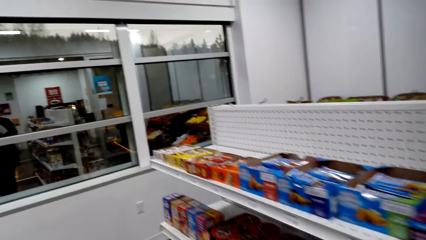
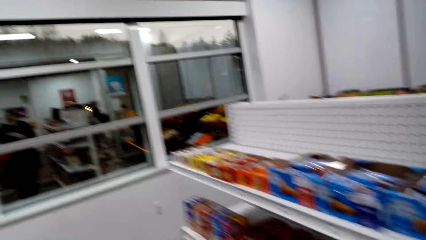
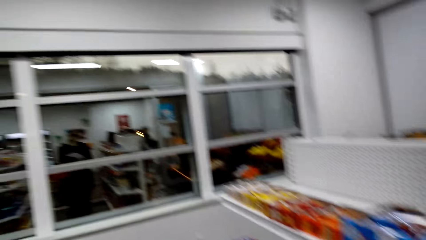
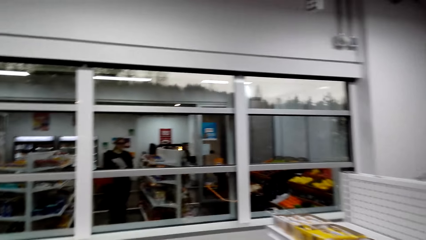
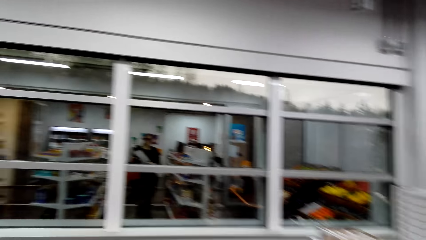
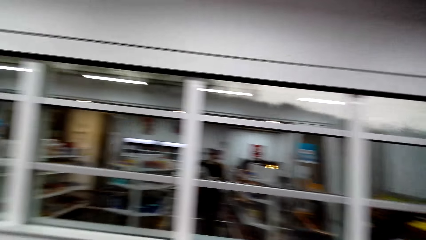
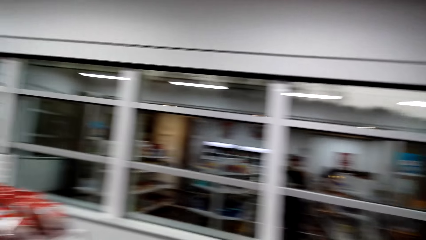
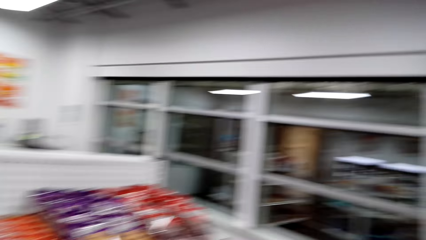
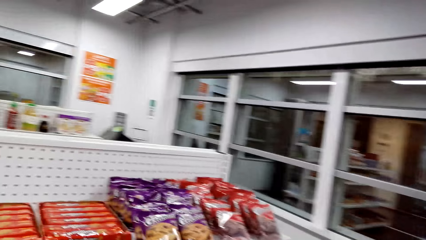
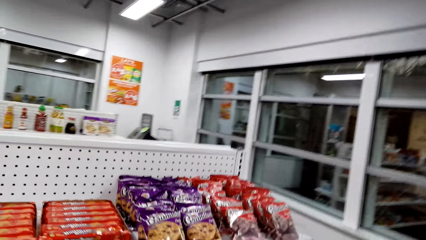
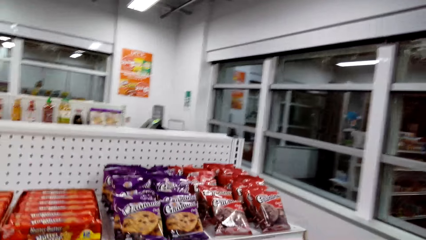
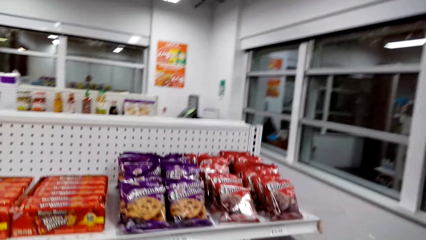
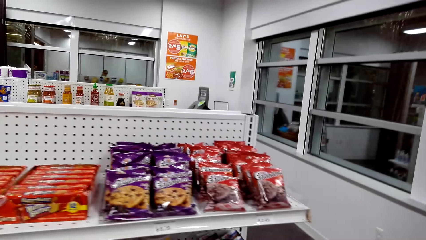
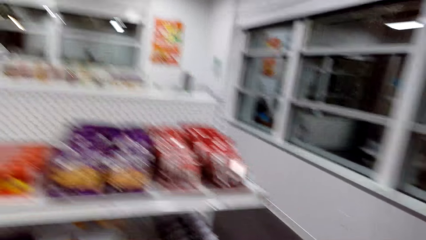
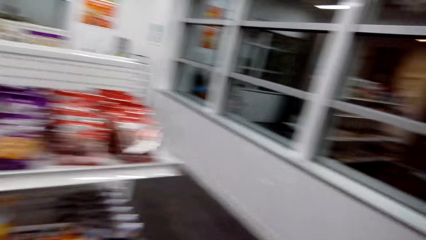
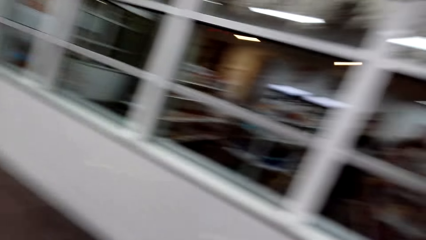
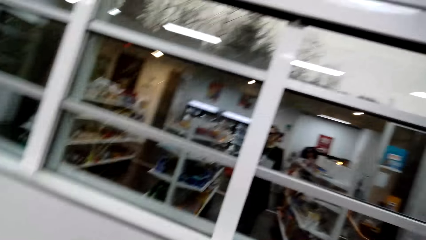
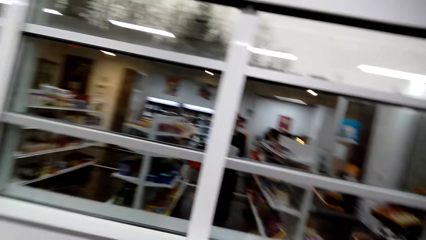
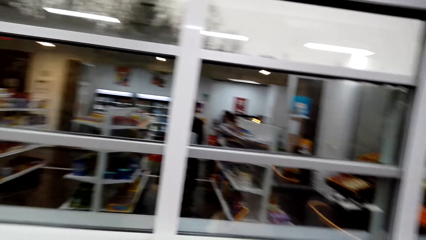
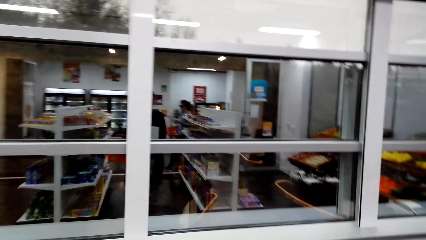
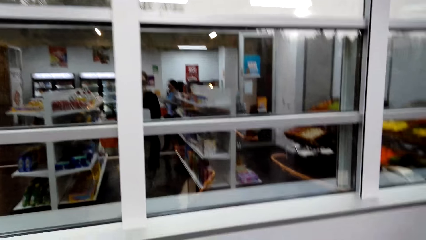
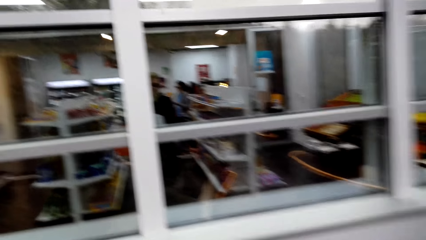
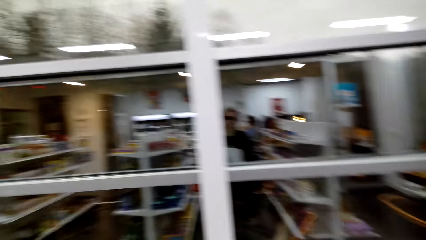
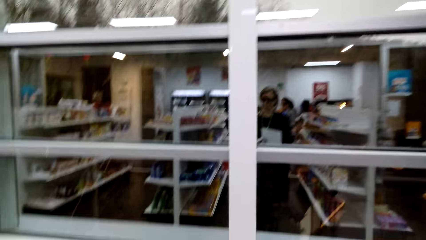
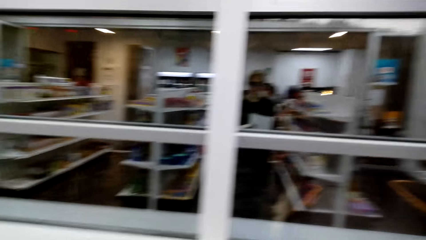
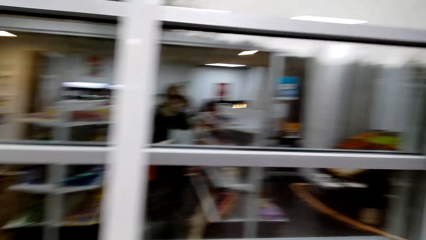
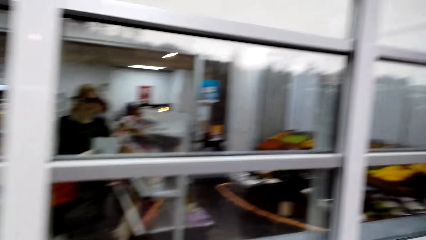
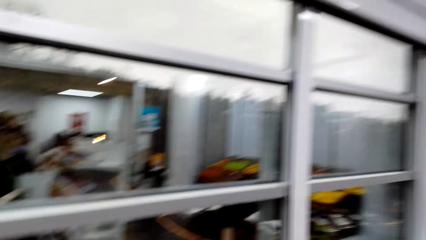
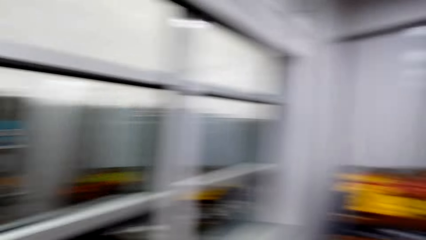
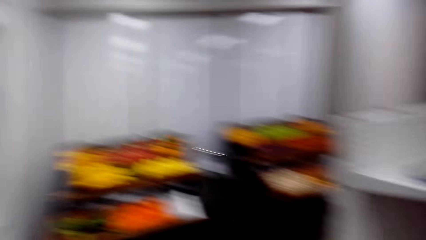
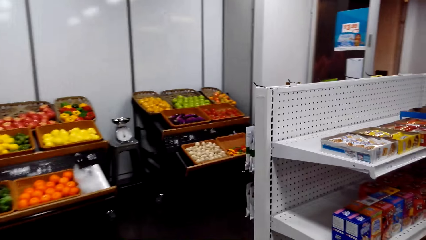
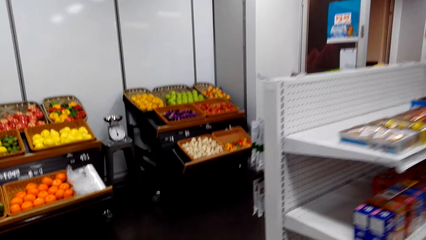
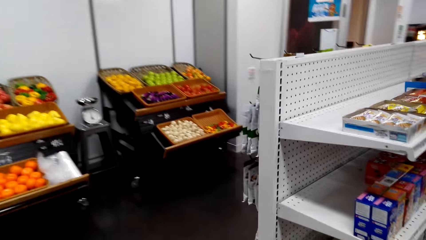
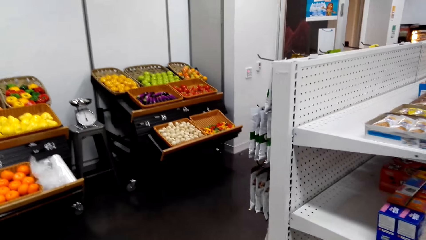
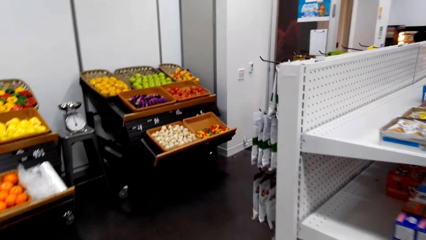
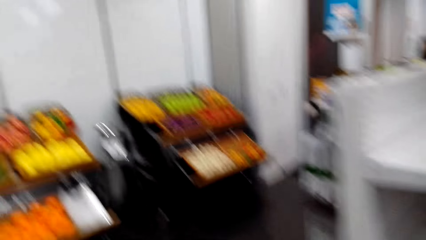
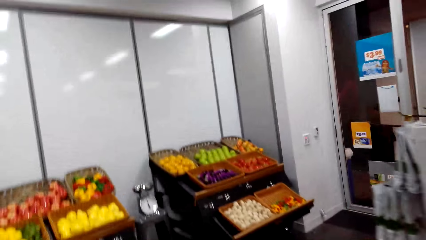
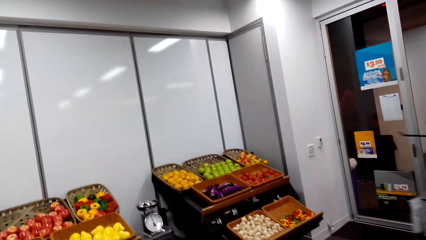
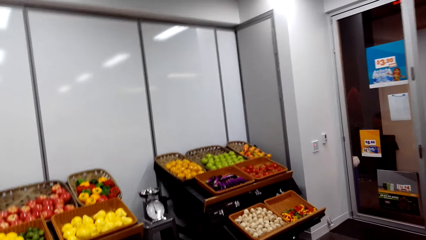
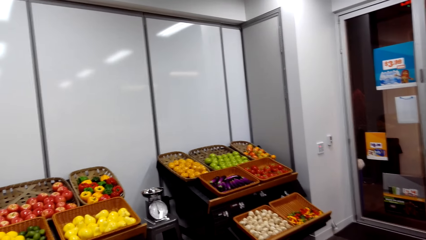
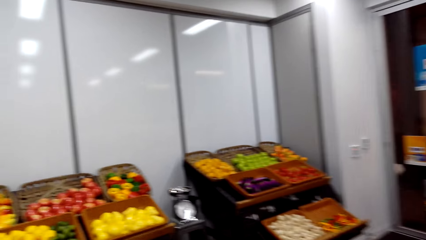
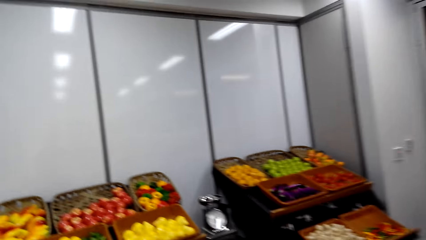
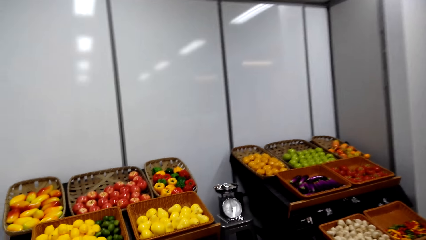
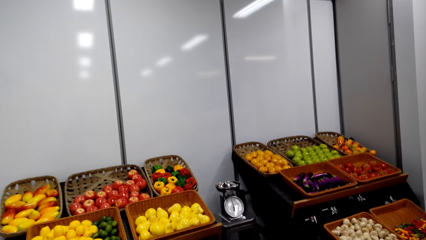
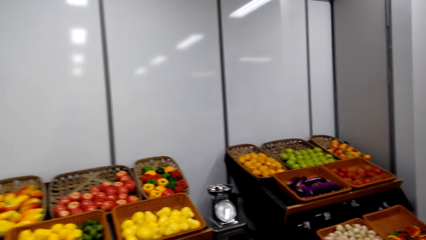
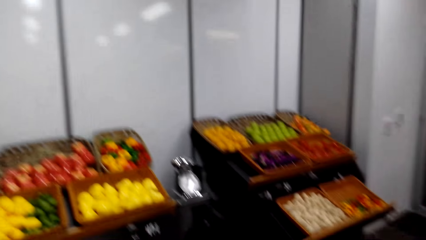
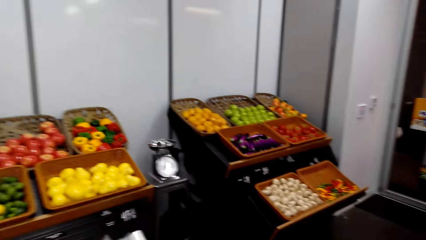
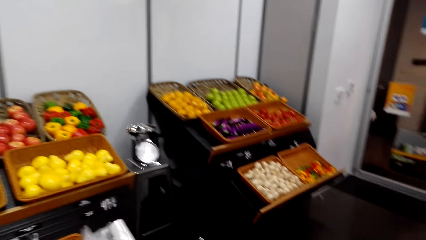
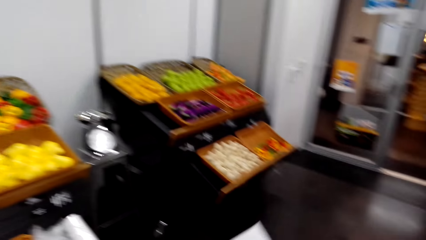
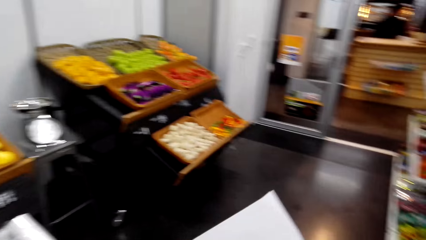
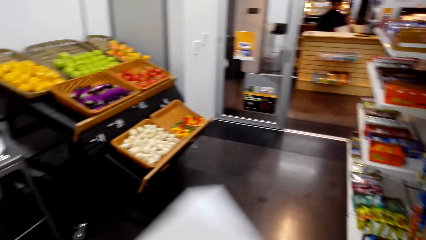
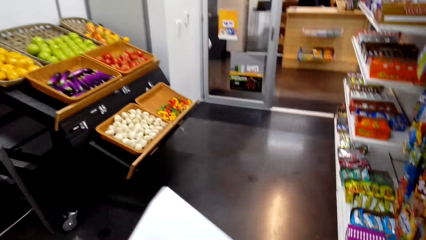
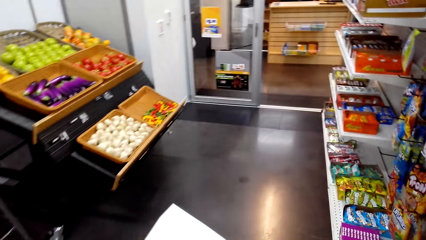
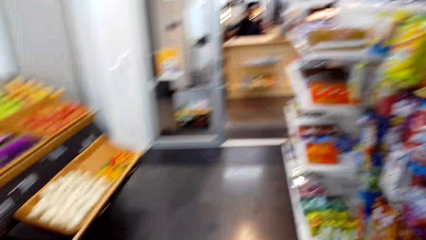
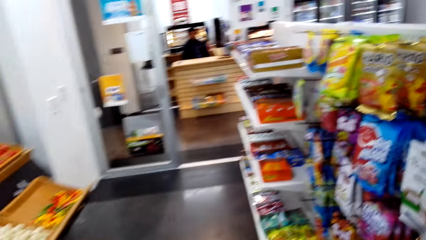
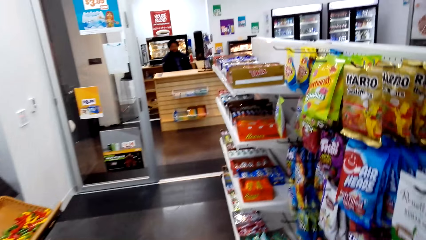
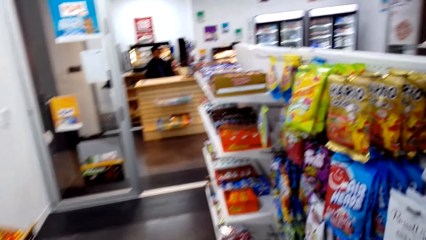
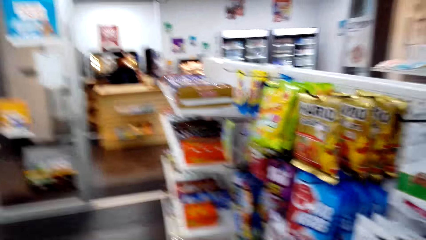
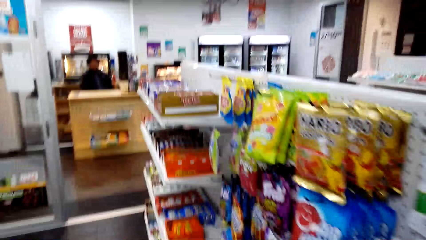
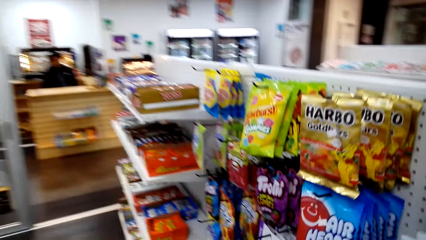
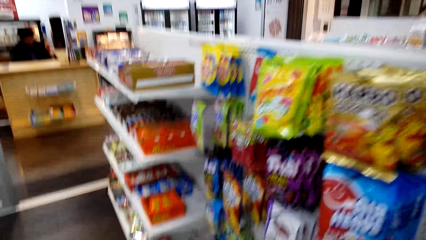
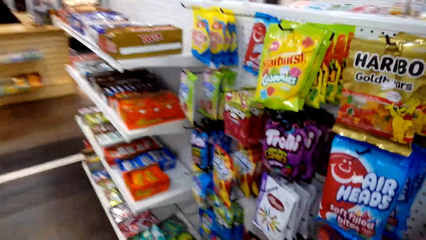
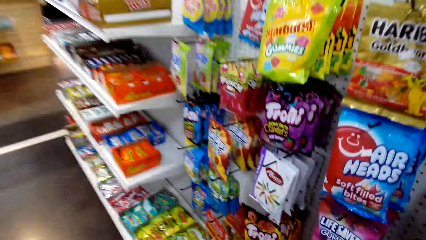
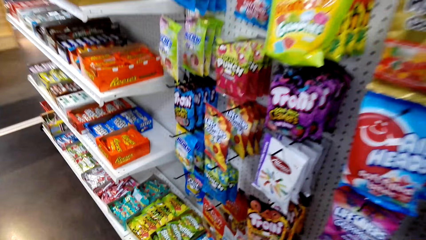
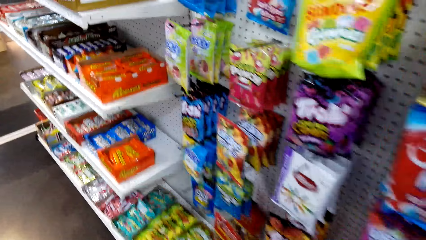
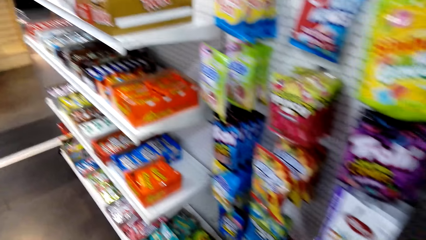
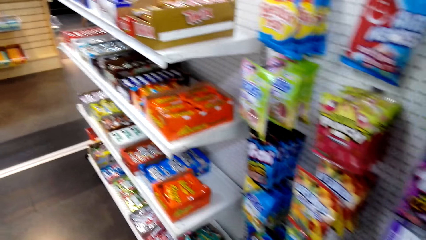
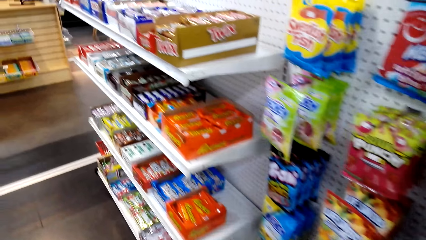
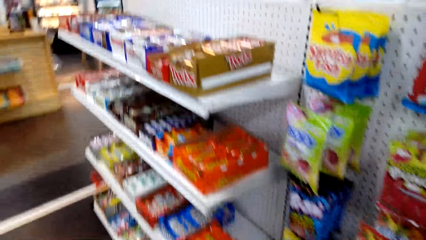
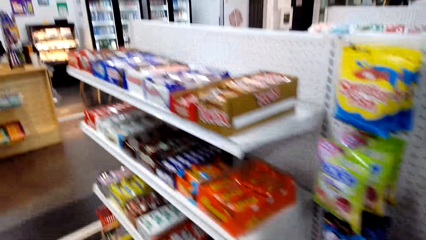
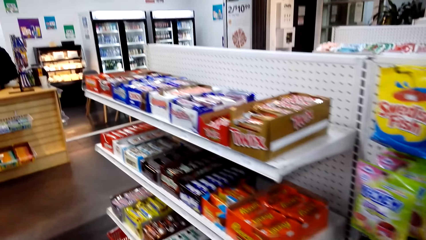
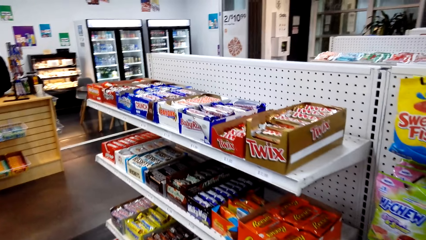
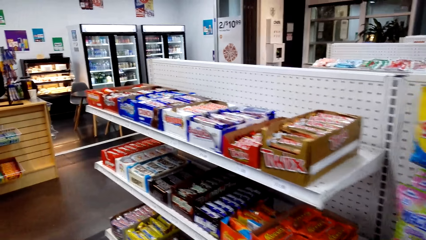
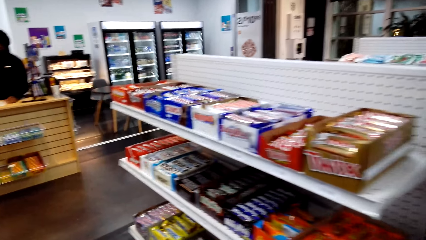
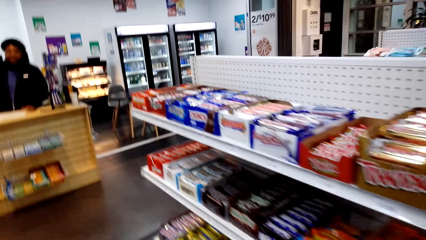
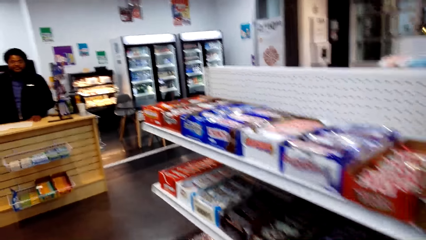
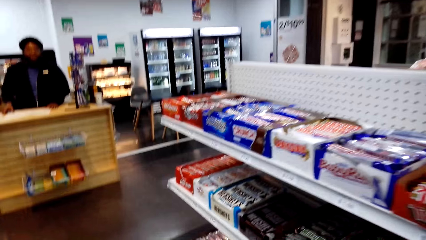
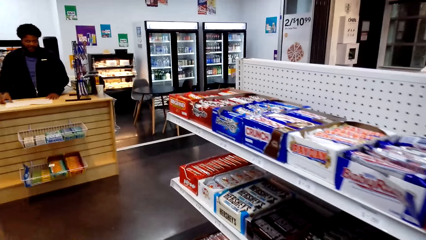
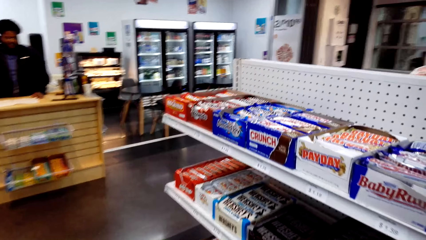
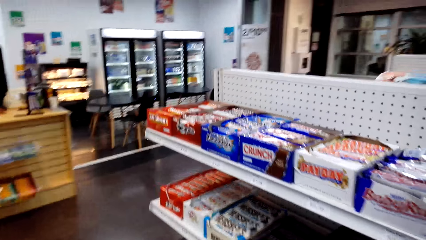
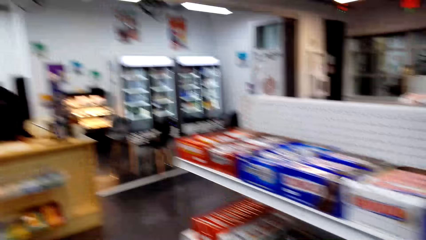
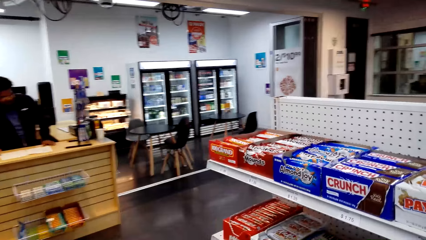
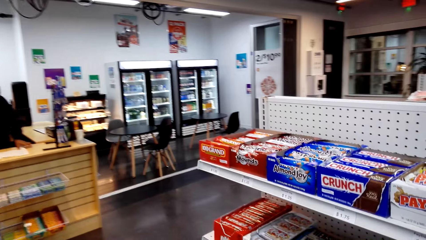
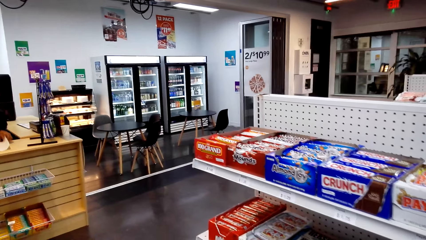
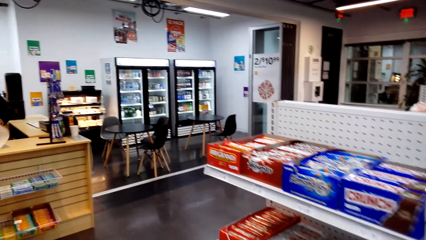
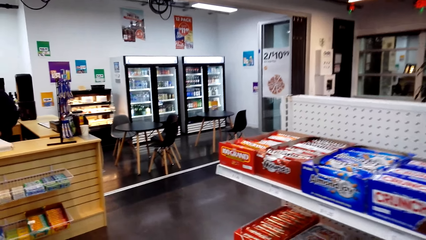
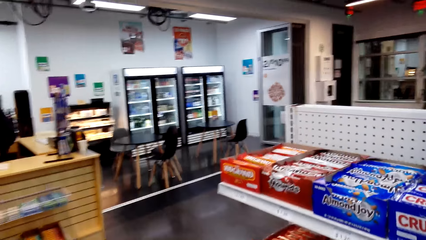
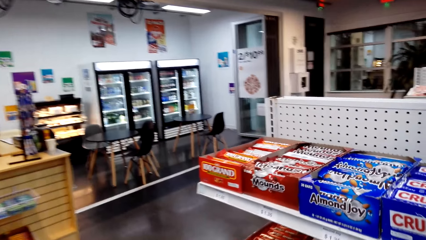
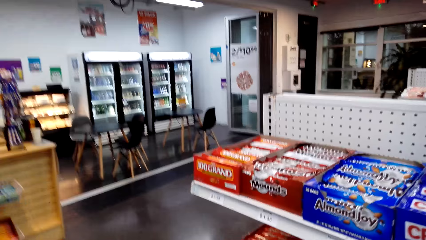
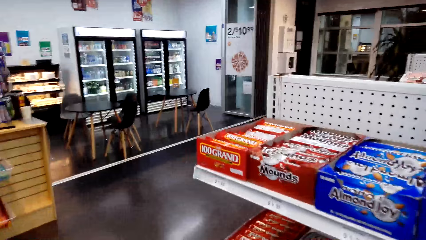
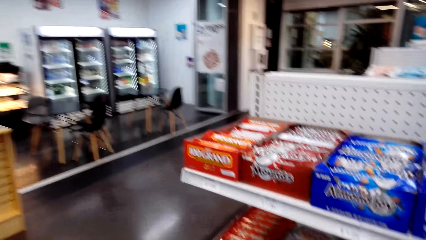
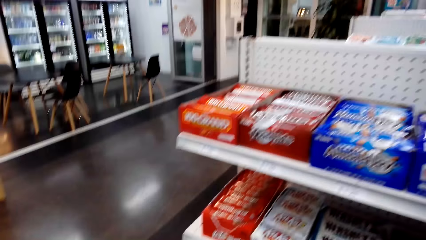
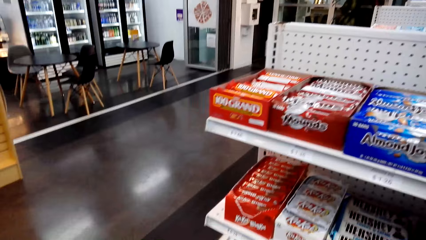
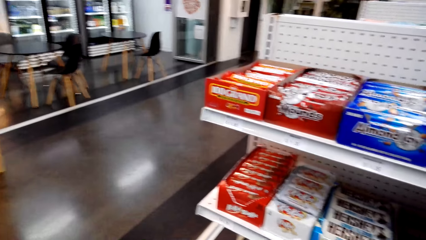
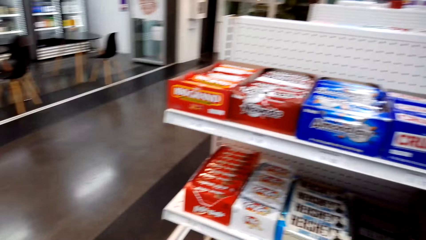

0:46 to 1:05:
The camera wearer adjusts the list paper in the hands. They converse with the cashier. They hold the paper. They view items along the supermarket shelving. They walk beside the shelf.
